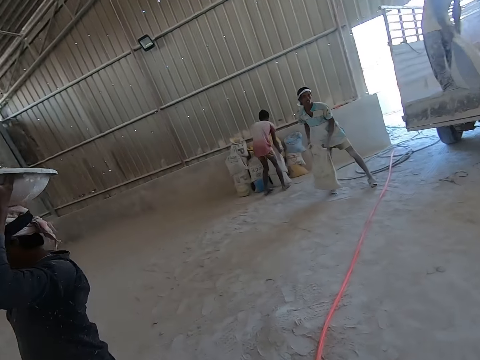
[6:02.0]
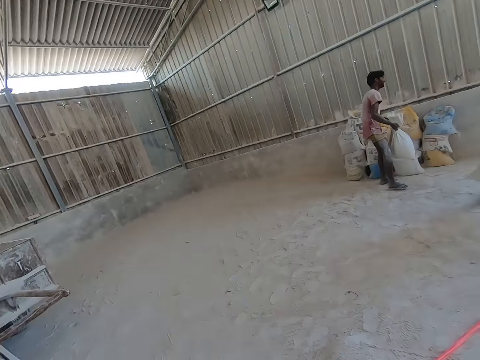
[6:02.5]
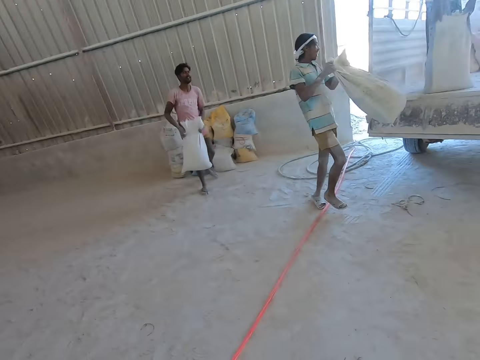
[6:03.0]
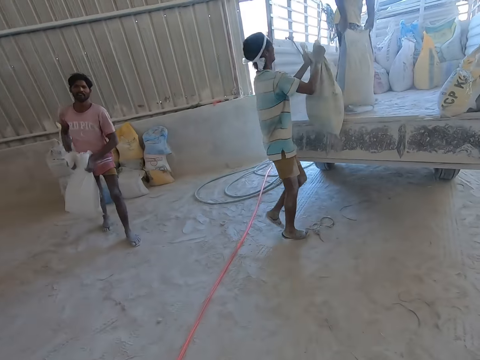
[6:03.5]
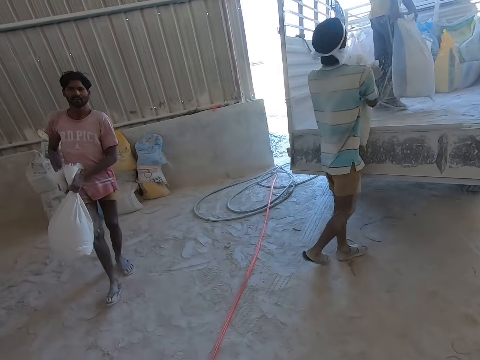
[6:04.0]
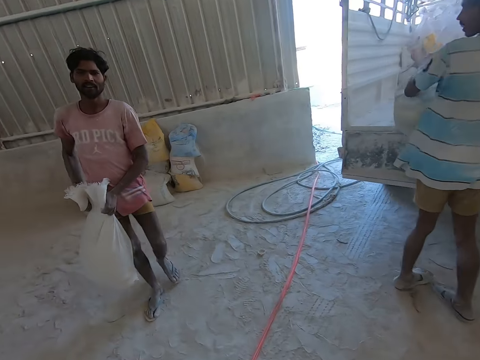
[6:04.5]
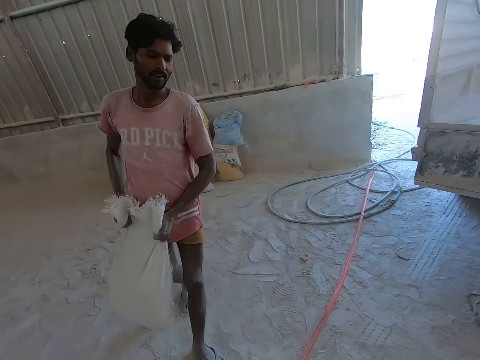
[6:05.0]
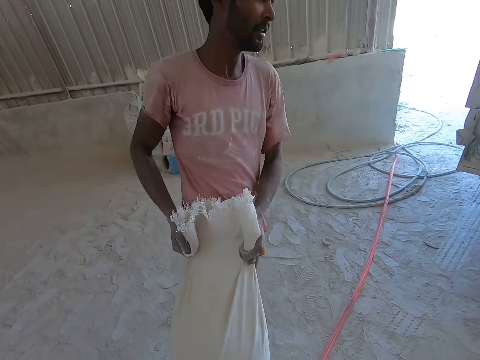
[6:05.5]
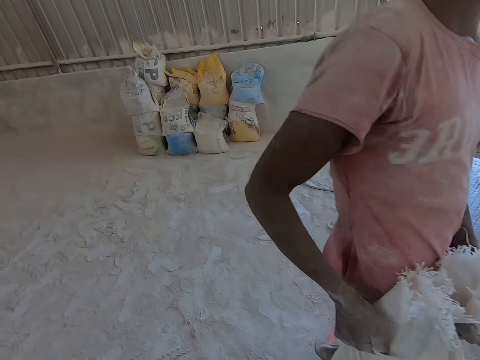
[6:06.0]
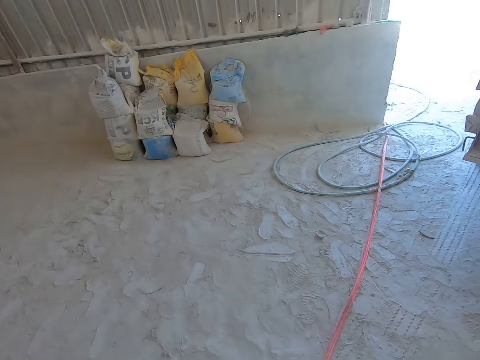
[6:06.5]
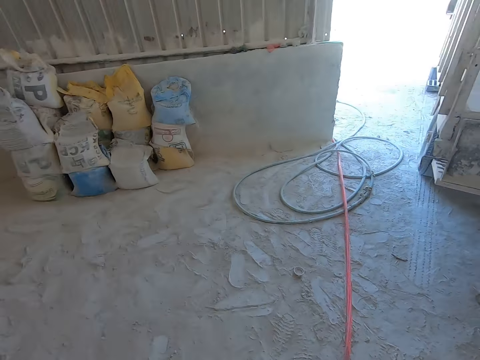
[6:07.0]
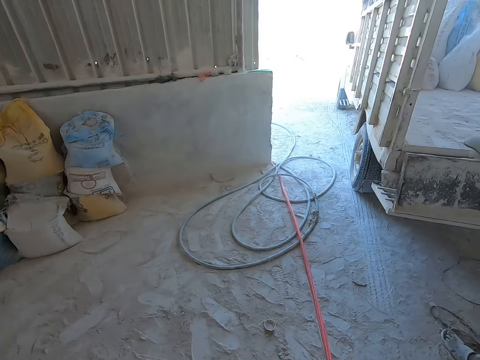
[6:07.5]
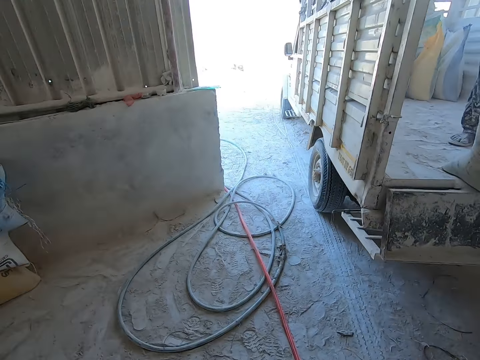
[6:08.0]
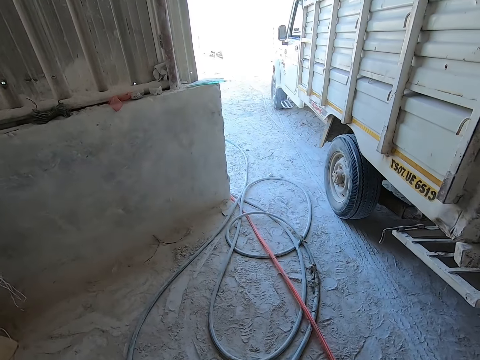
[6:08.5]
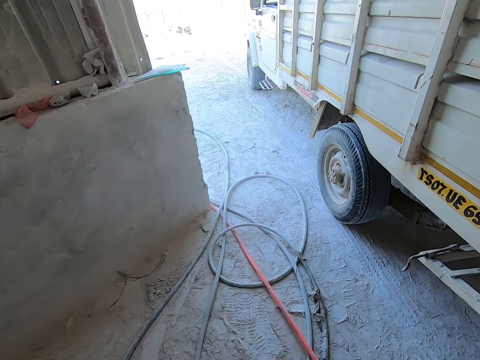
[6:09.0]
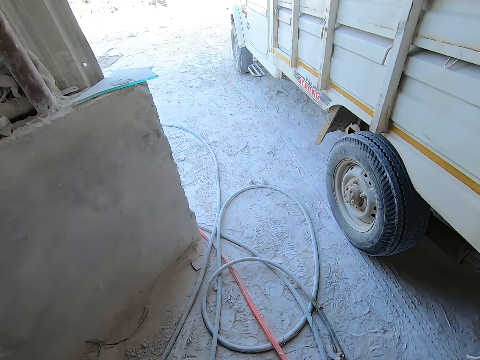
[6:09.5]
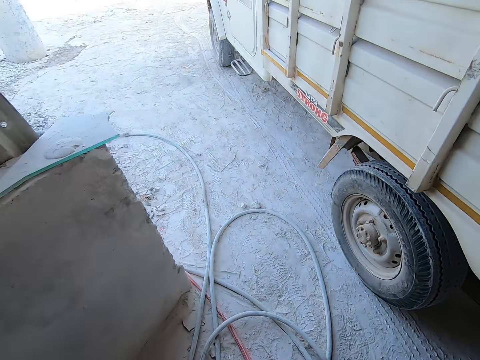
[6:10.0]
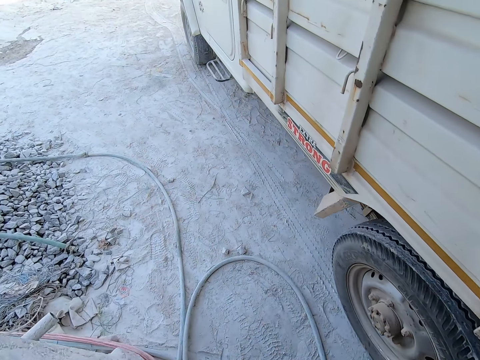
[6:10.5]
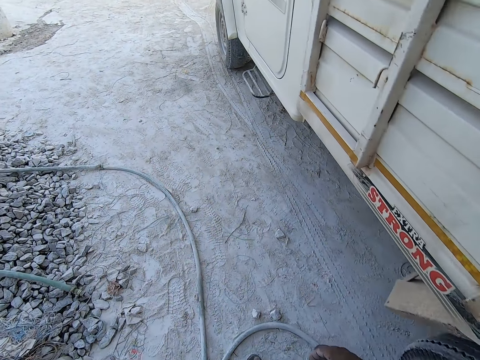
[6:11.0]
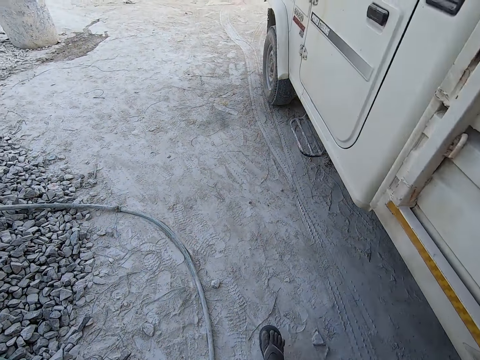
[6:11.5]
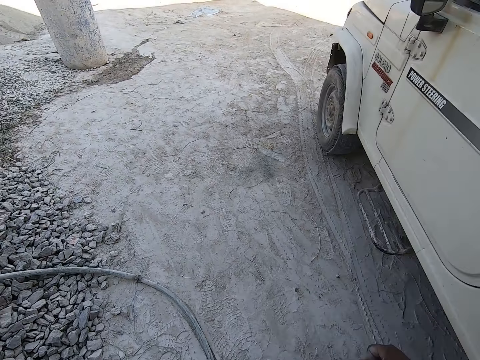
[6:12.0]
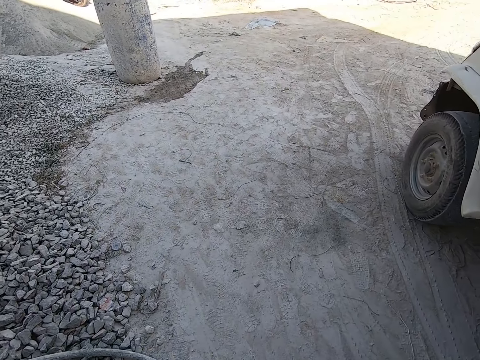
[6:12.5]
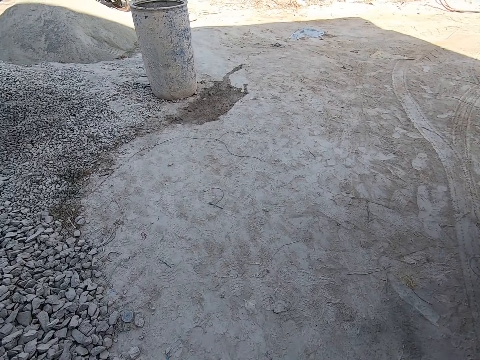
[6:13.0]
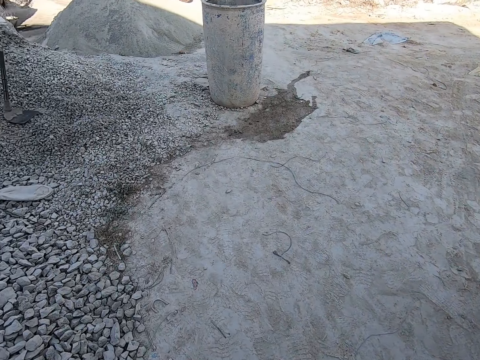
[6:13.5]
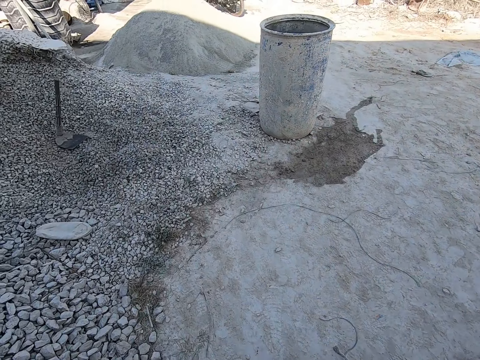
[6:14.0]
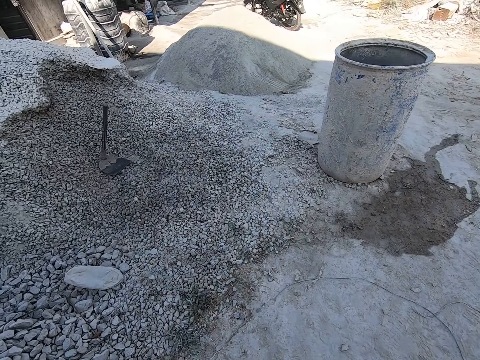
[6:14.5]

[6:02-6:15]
A man lifts the bag of cement from the ground with both hands. Another man picks a bag of cement from the ground with both hands. The first man drops the bag of cement in a truck with both hands. Another man lifts a bag of cement from the truck with both hands.

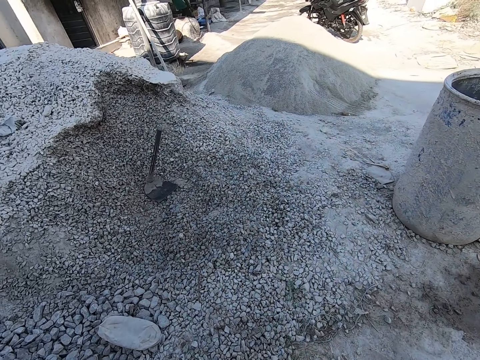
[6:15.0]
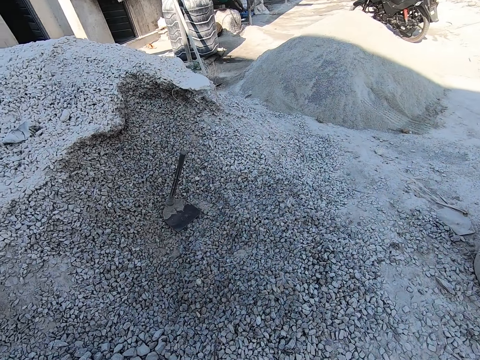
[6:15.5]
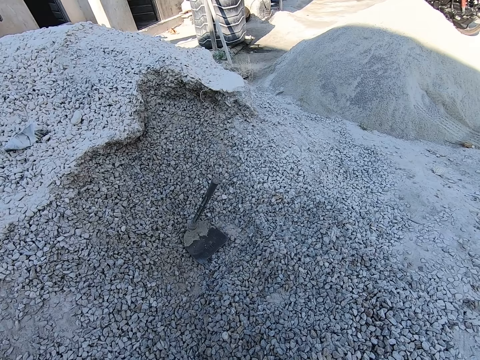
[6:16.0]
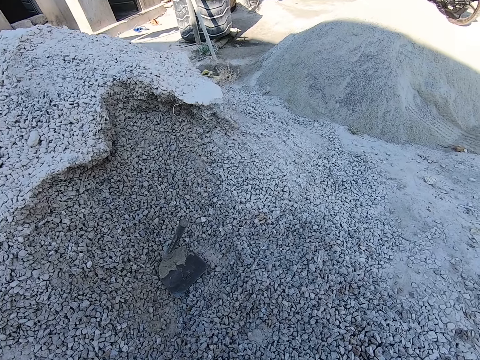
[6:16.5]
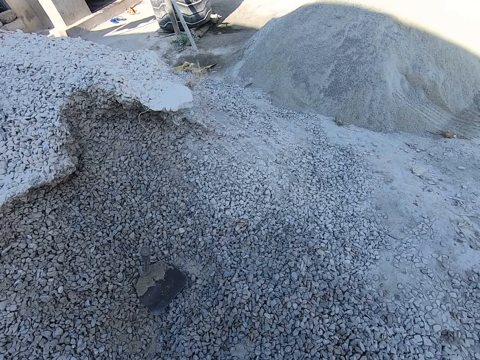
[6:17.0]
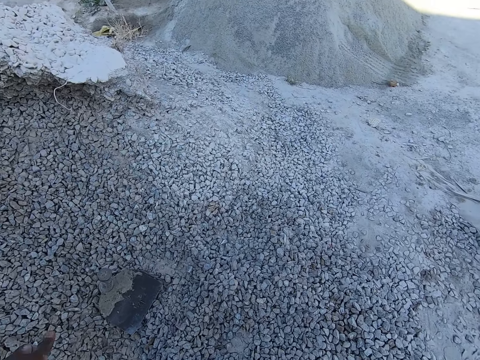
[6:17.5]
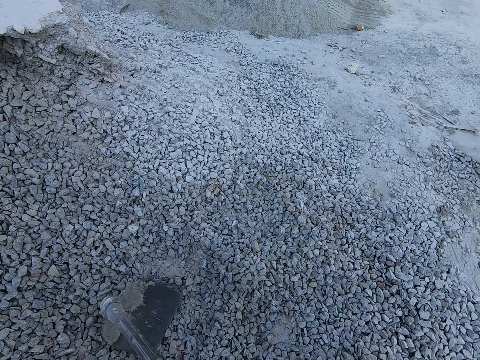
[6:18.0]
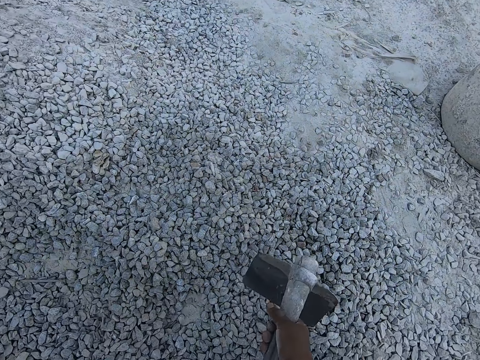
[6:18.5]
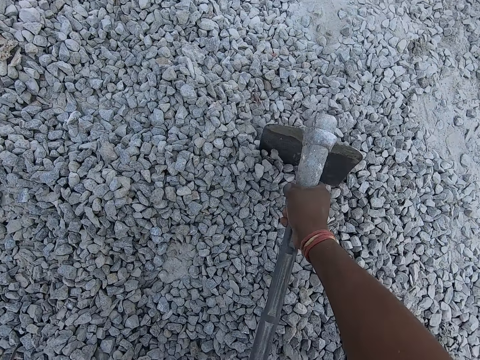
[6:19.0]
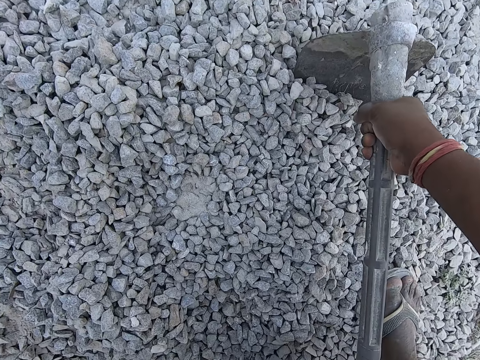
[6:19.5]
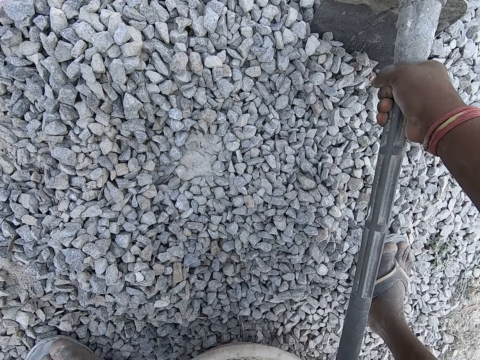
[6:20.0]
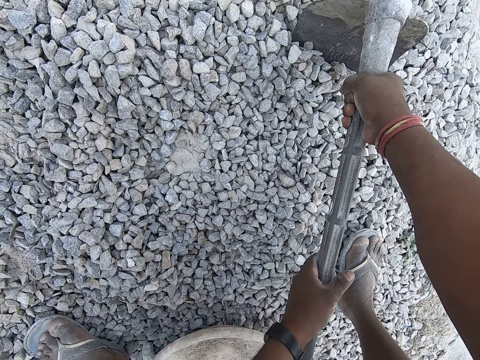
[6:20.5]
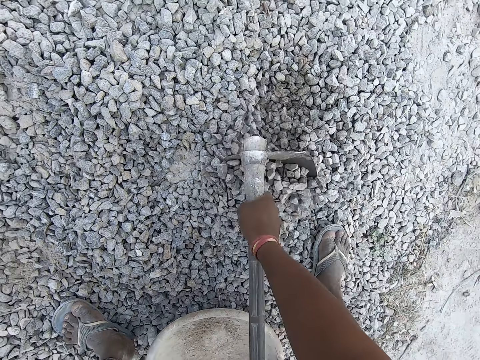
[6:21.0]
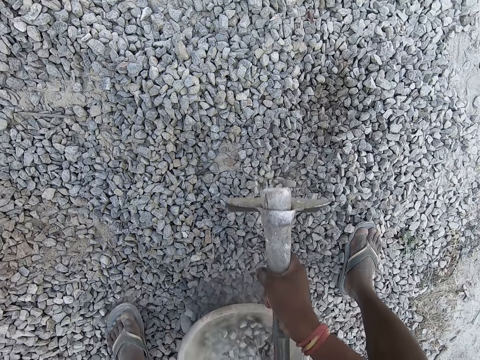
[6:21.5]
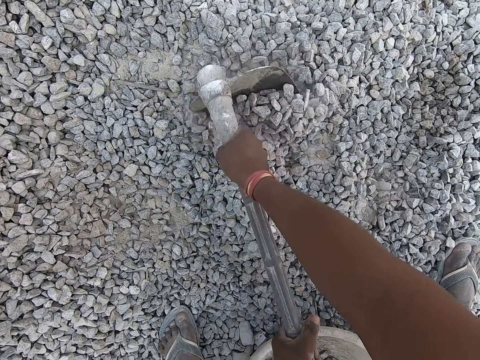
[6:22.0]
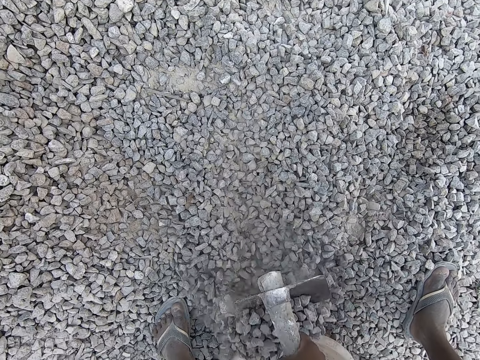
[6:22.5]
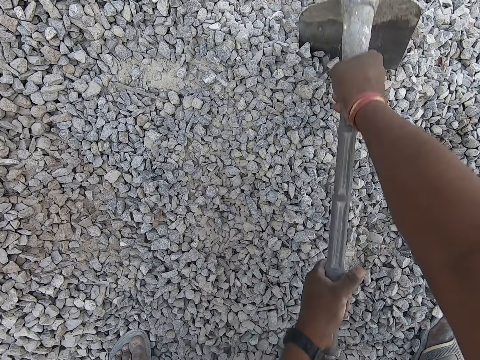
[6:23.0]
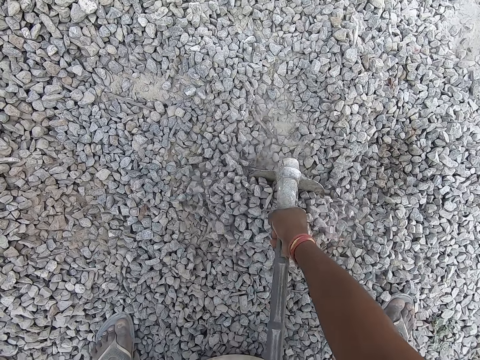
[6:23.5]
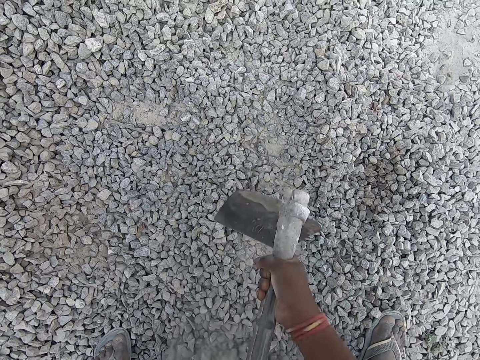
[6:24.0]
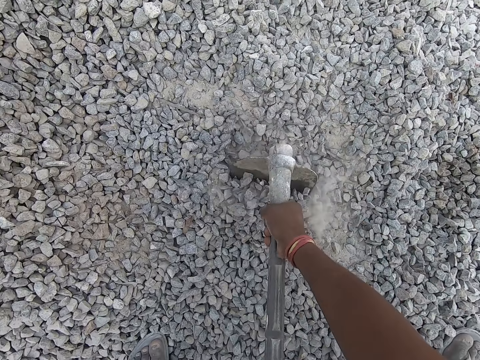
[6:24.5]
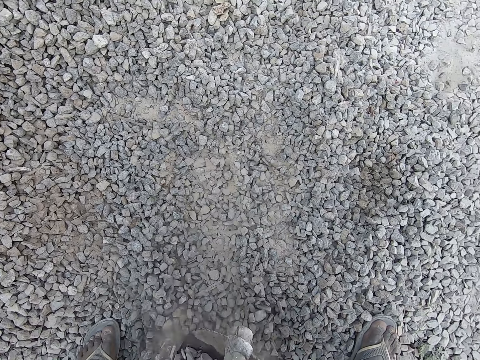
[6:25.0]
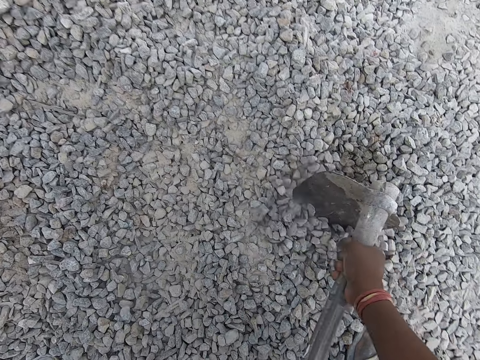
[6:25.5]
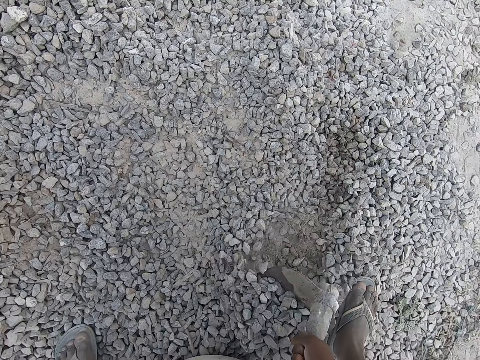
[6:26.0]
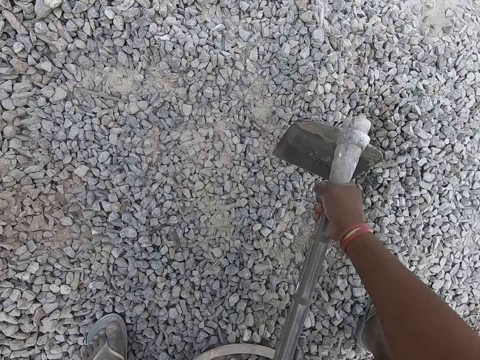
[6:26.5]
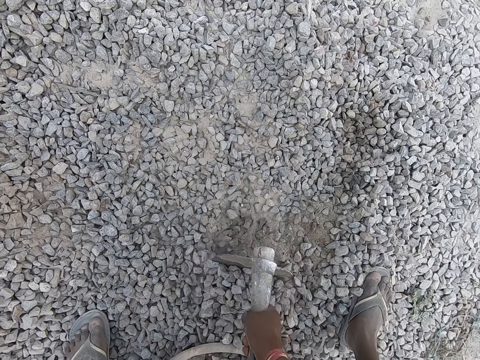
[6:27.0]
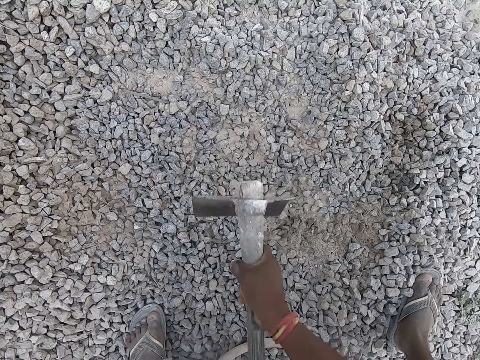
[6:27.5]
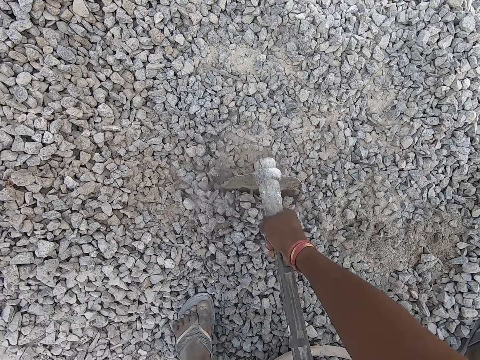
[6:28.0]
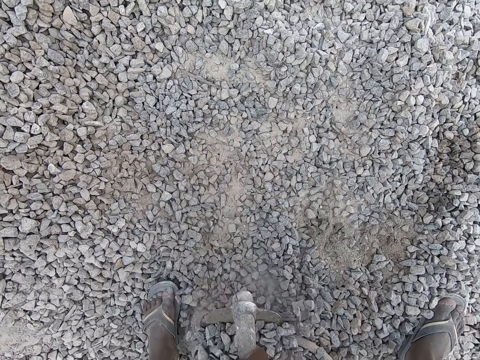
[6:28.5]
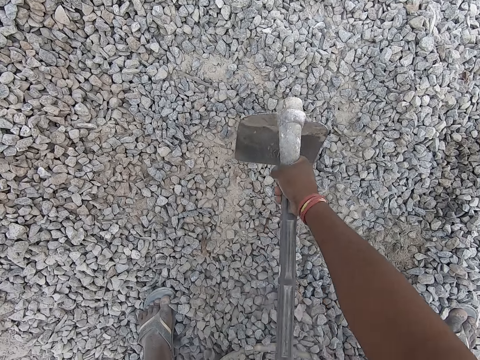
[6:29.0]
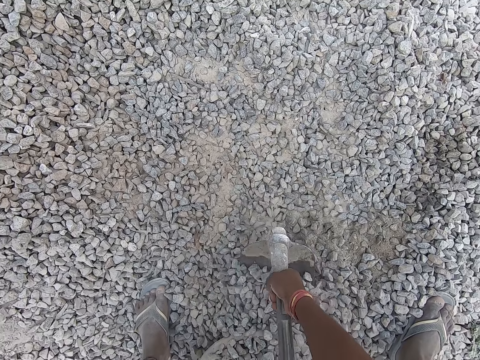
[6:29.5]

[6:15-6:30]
The camera wearer picks the hoe from the heap of granite stones on the ground with his left hand. He moves the bowl on the heap of granite stones on the ground with his left hand. He puts the granite stones in the bowl on the heap of granite stones on the ground with the hoe in both hands.
